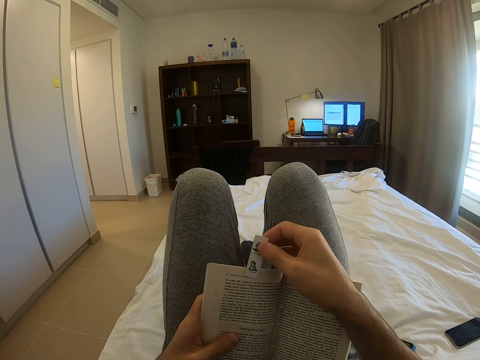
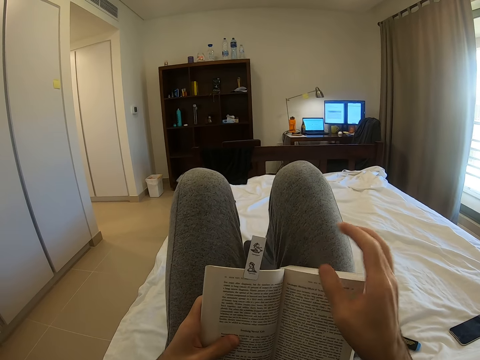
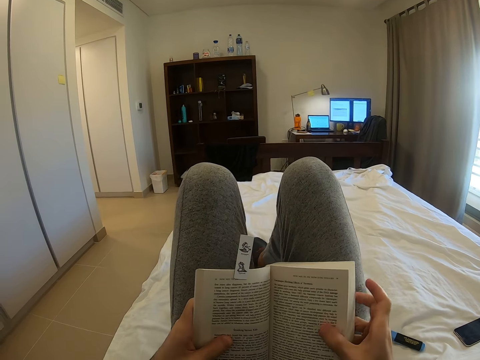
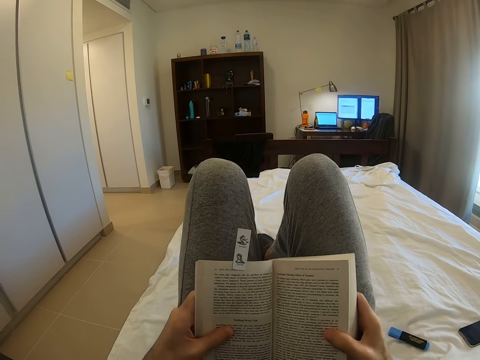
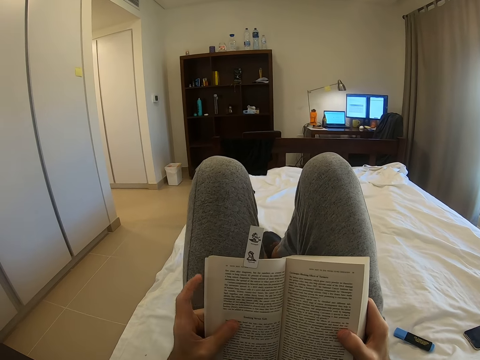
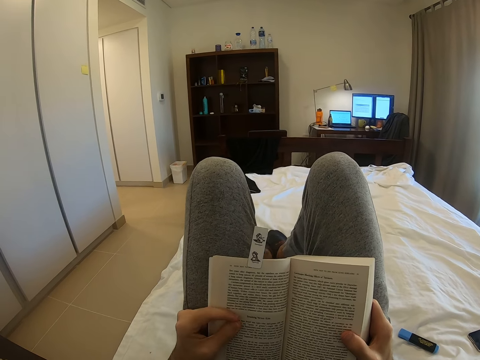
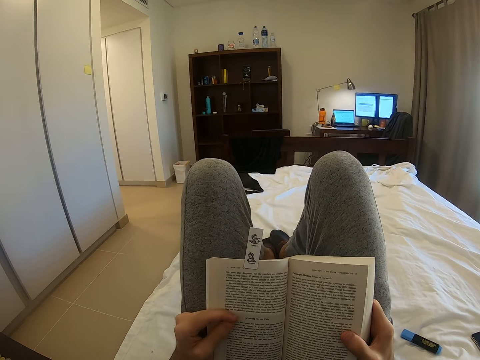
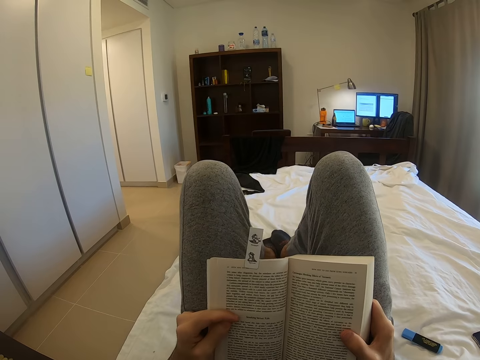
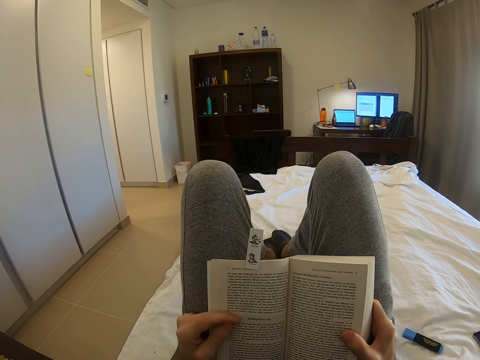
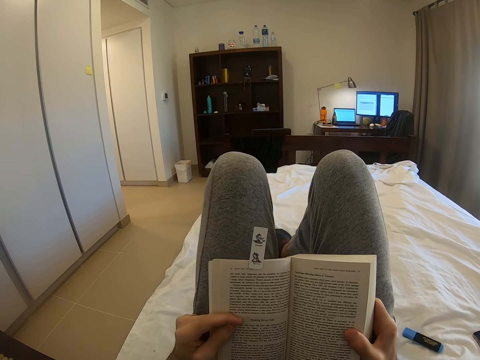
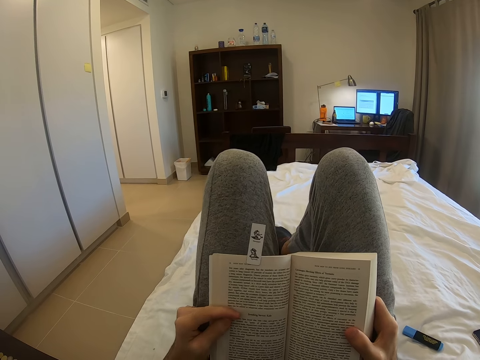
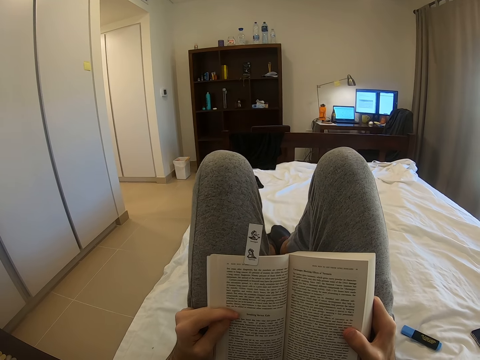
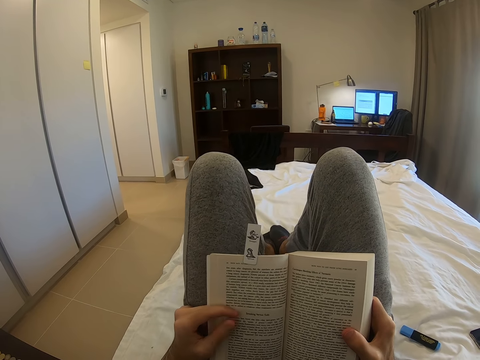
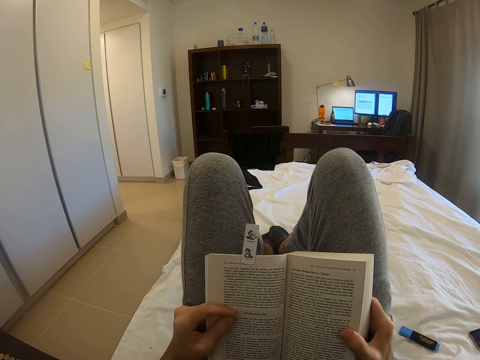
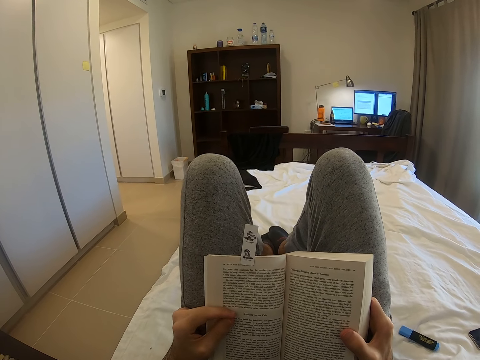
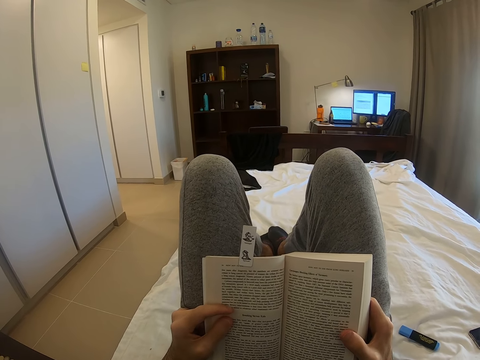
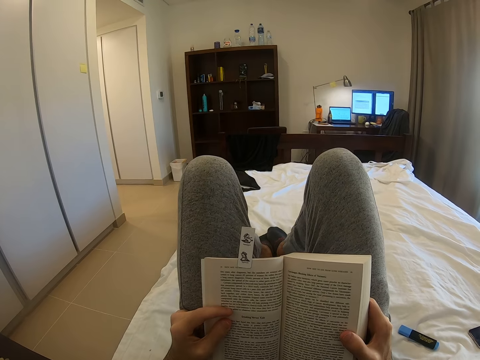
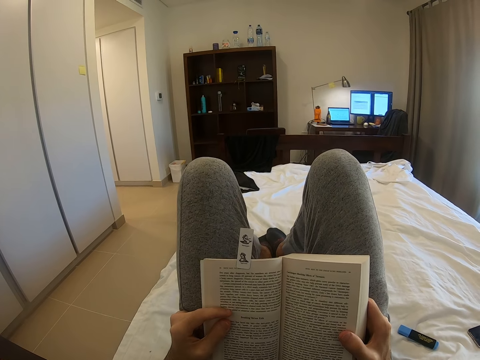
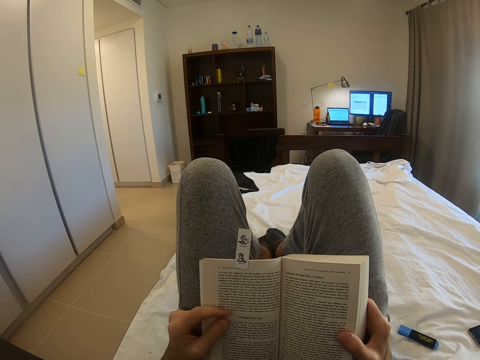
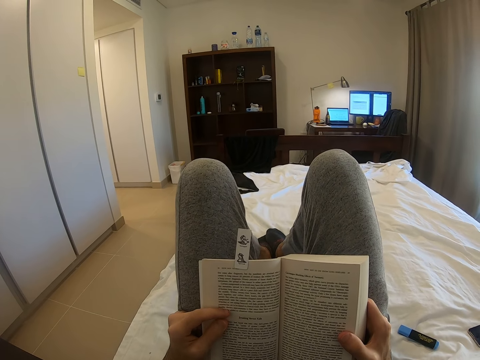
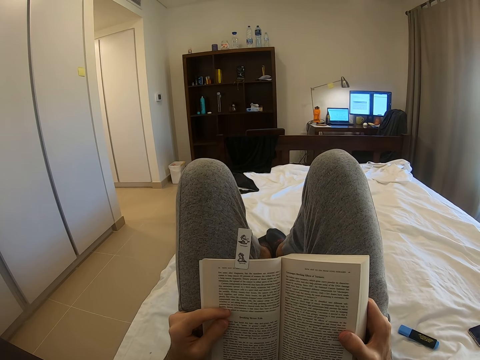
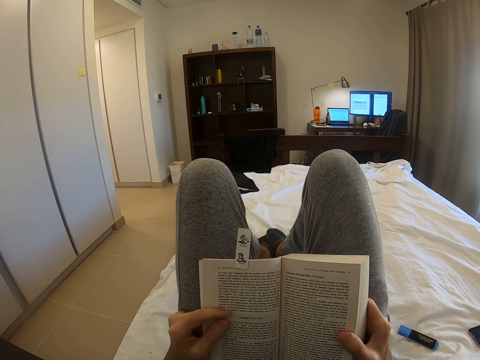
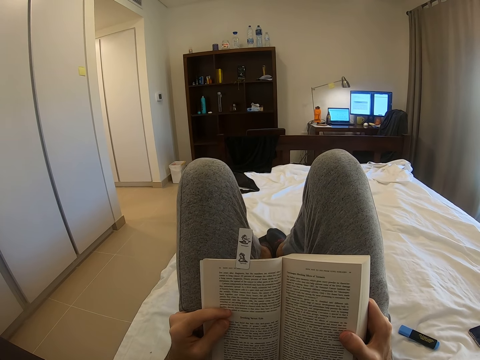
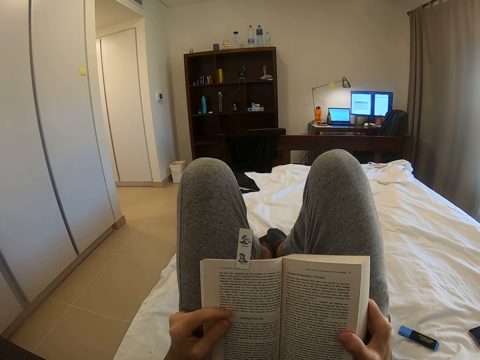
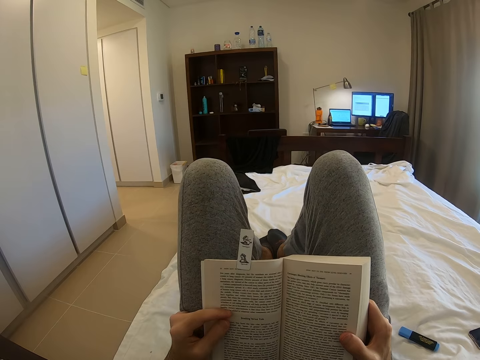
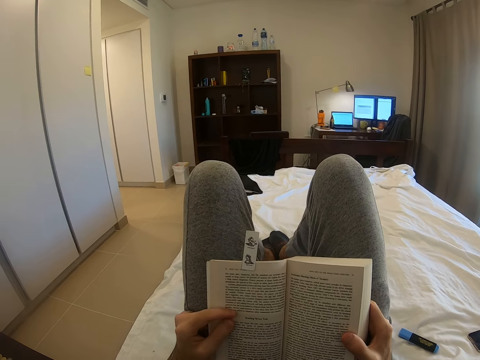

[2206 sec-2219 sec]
The camera wearer pulls the bookmark. They adjust a sticker with the right hand. They read a book. They hold the book with both hands.

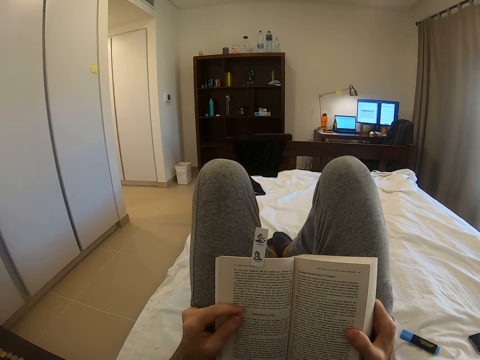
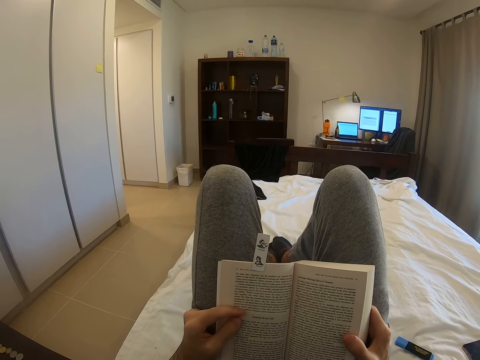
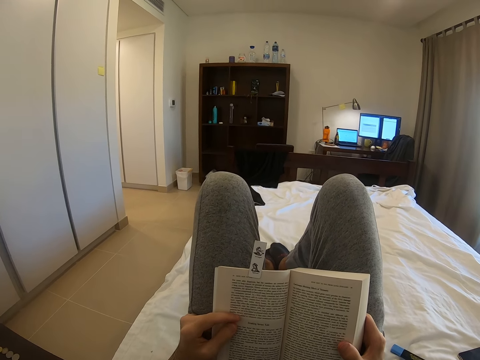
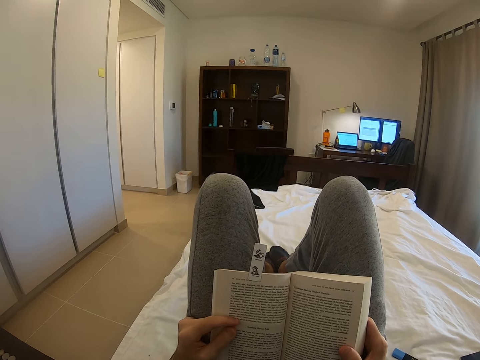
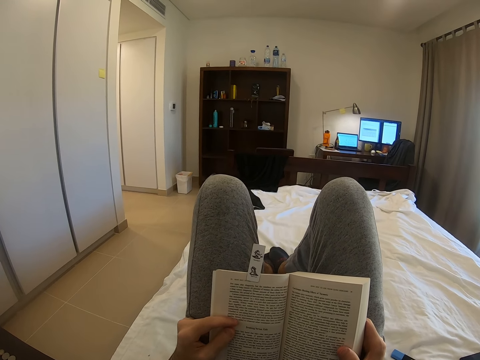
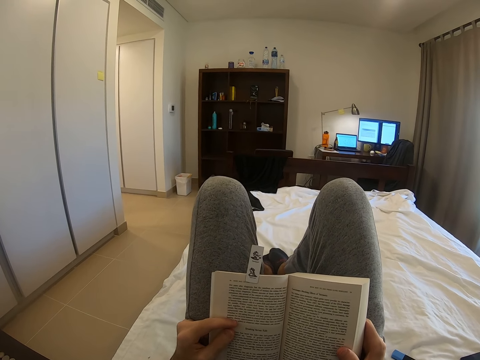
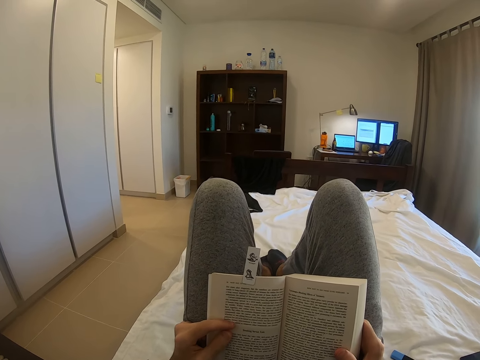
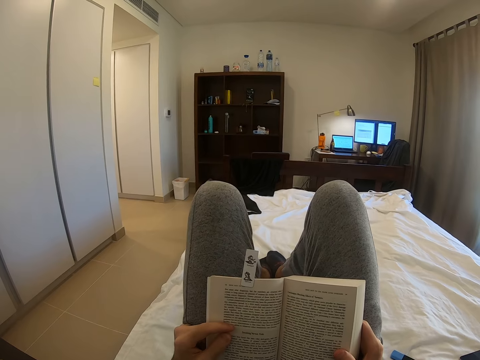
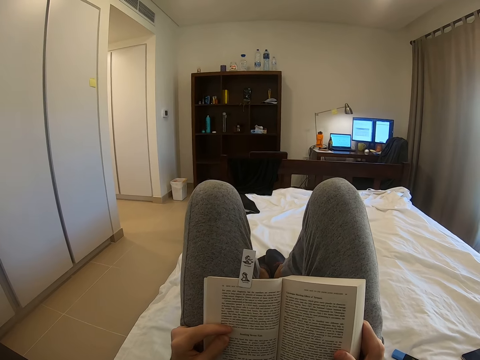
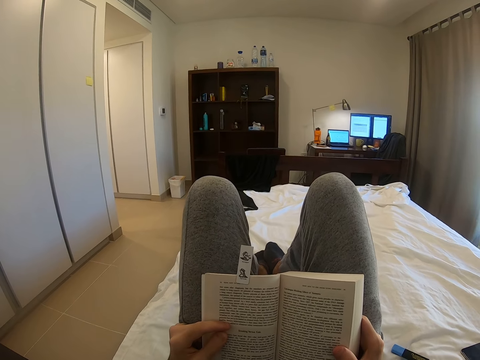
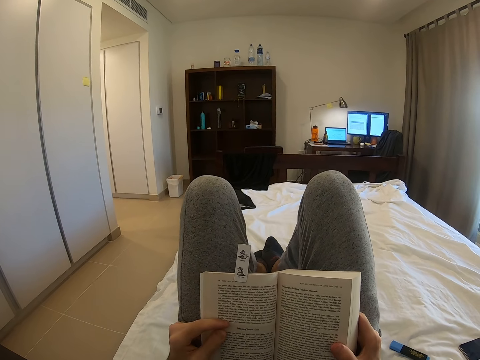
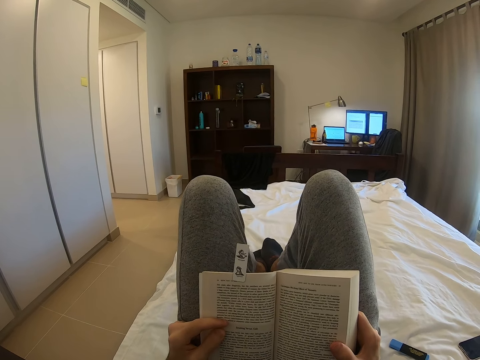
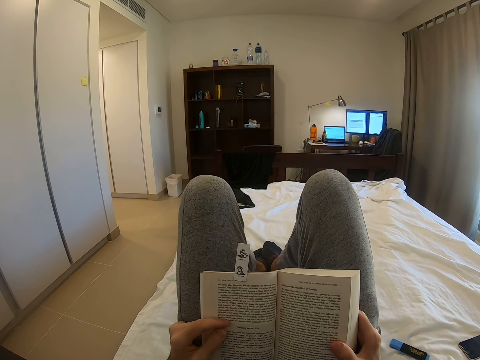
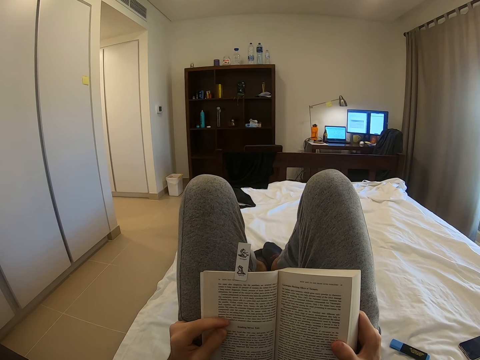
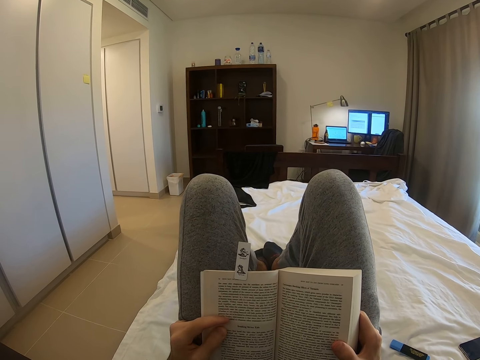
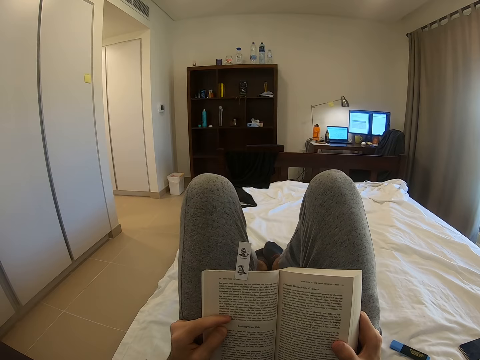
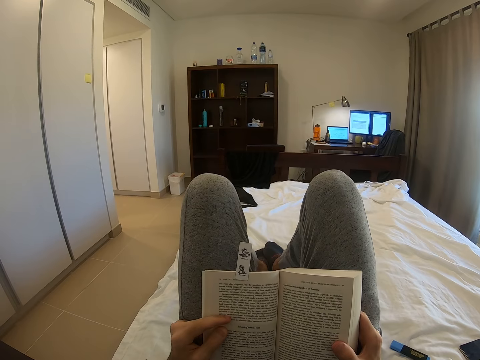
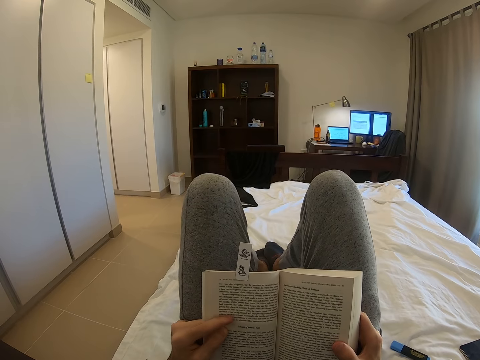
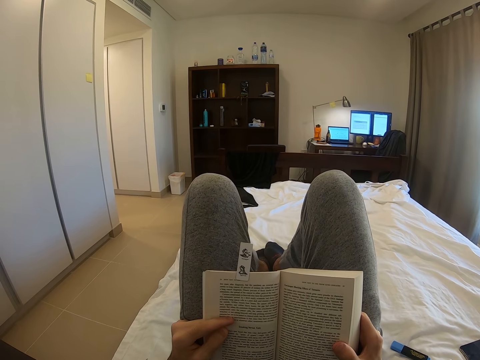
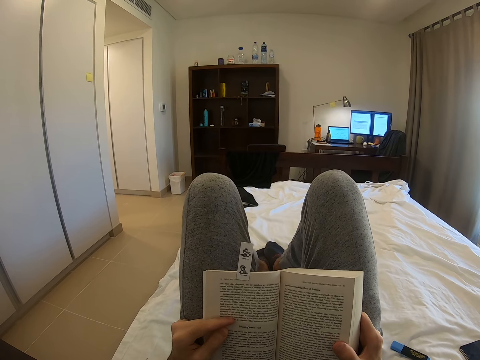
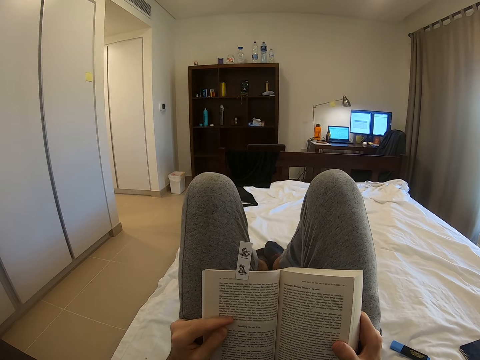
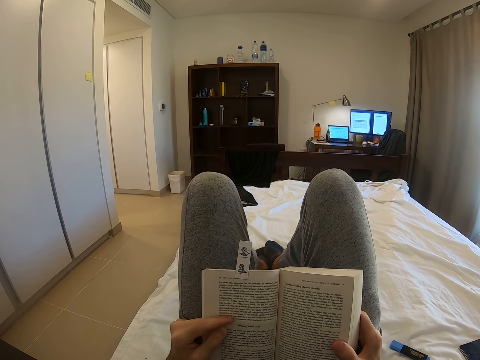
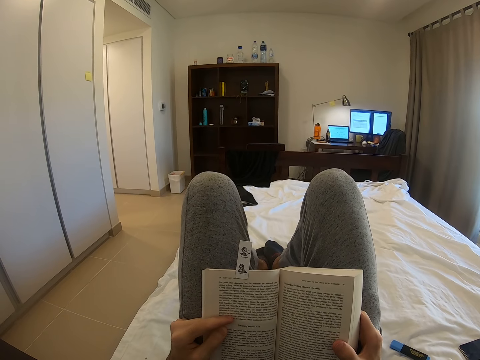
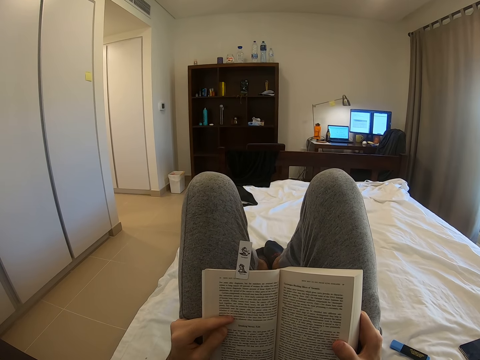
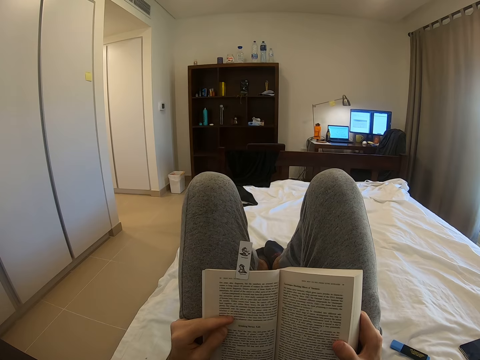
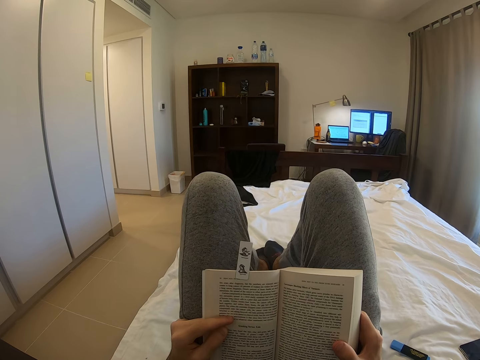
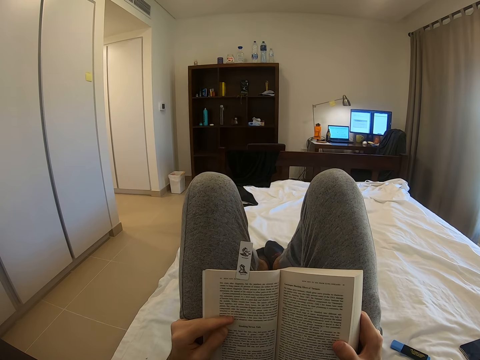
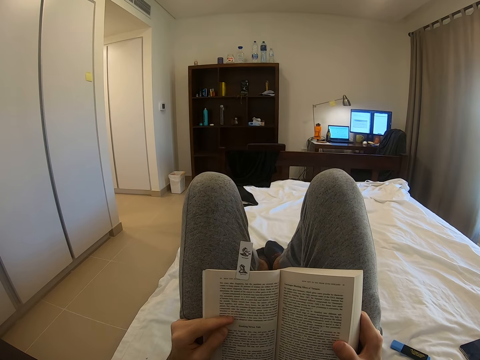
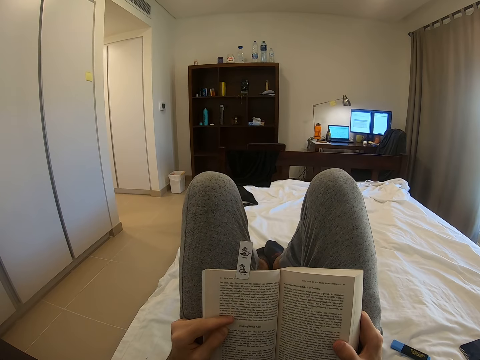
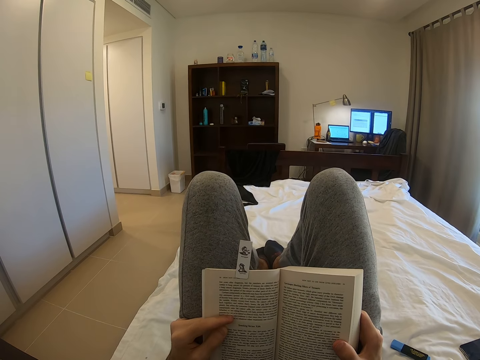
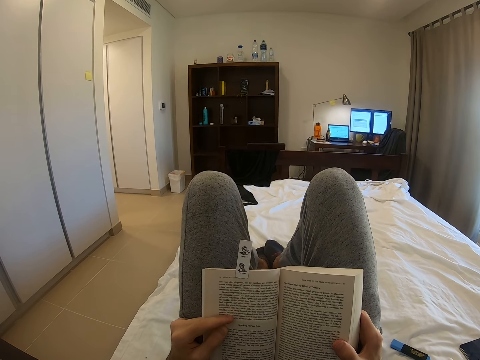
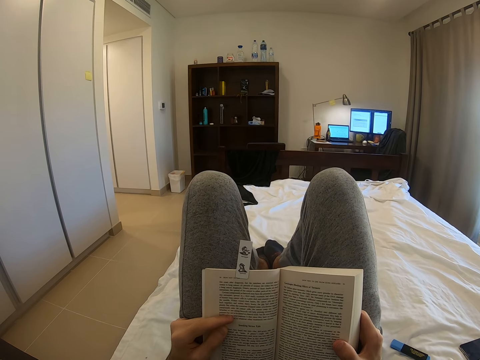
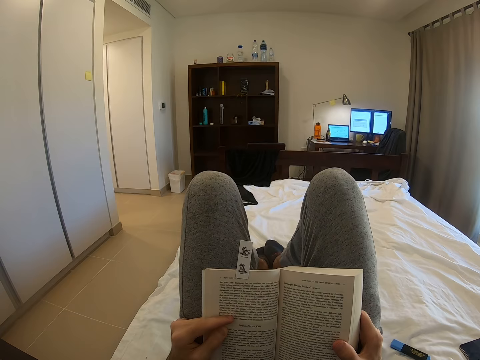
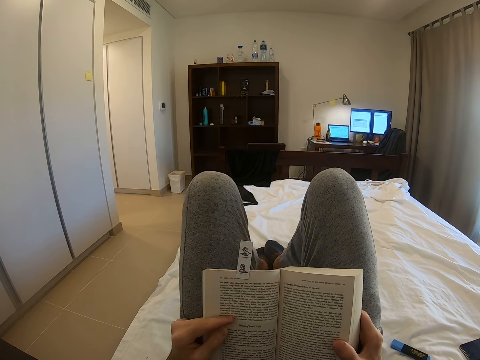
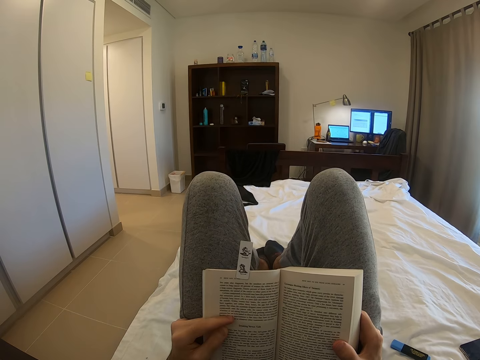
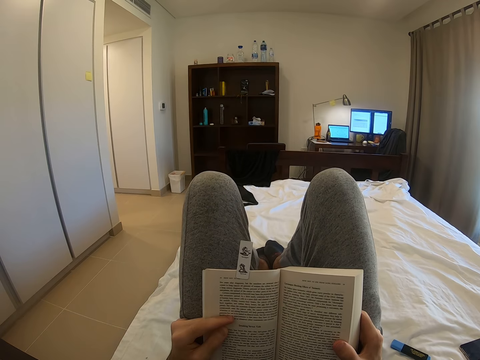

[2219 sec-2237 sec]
The camera wearer reads the book. They hold the book with both hands.
